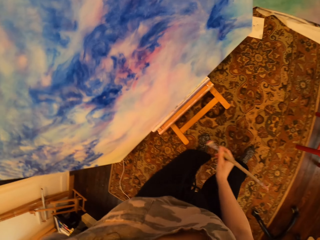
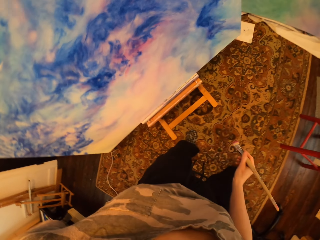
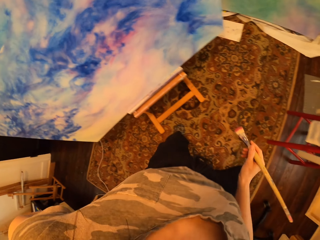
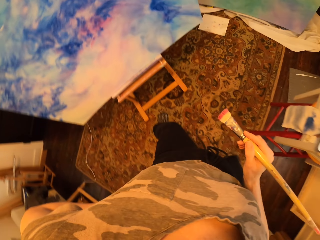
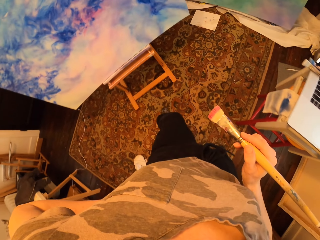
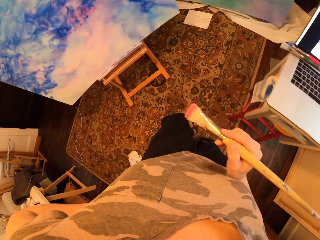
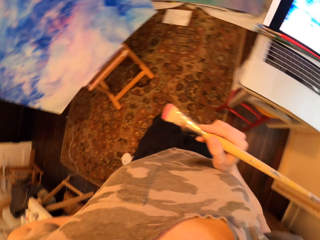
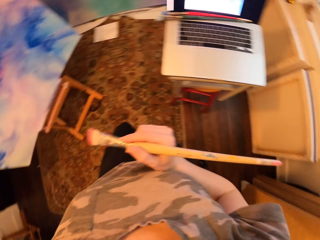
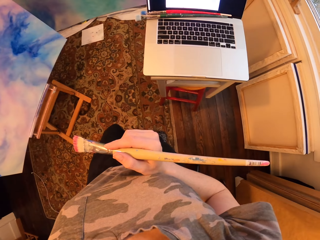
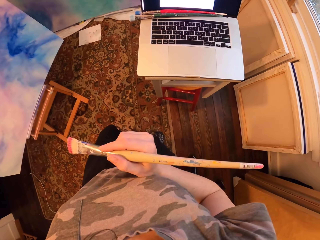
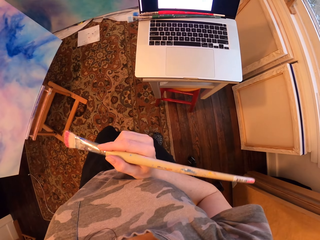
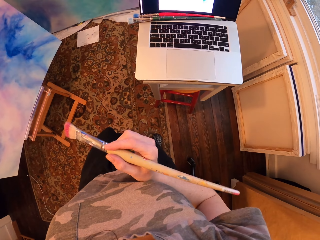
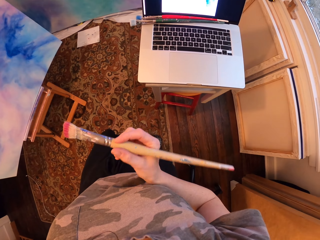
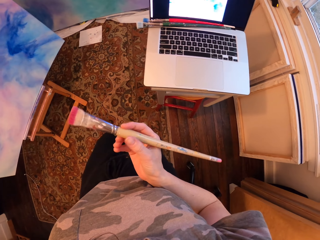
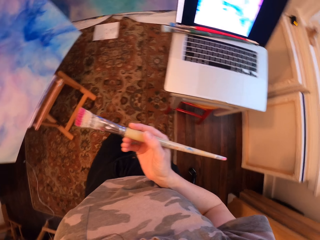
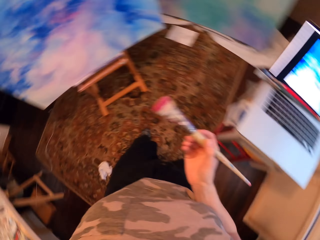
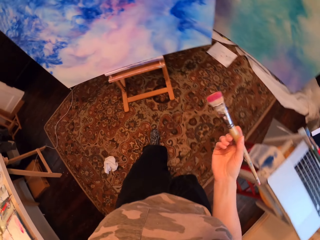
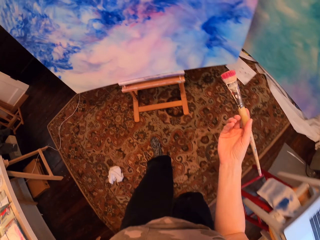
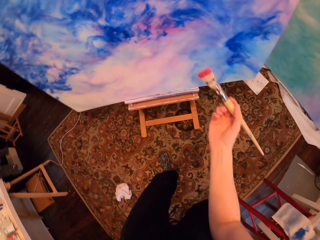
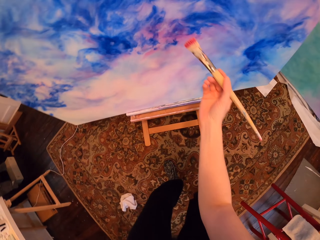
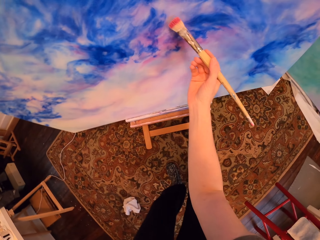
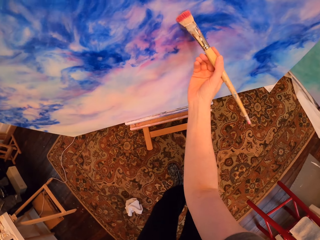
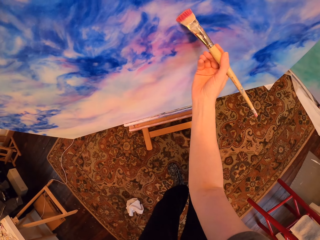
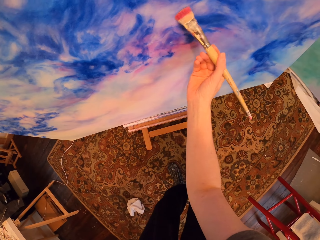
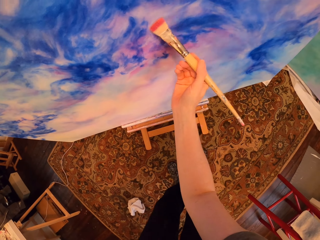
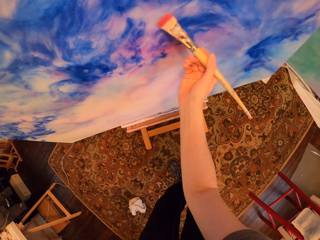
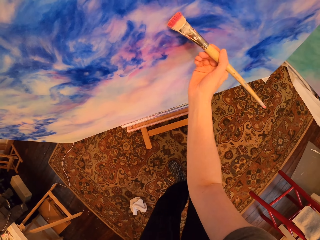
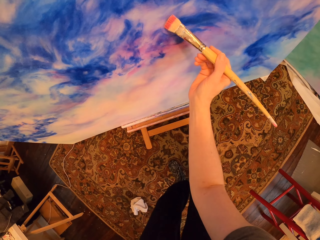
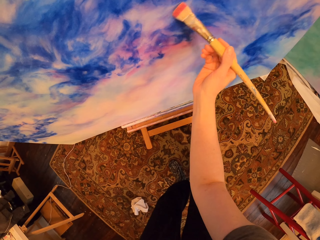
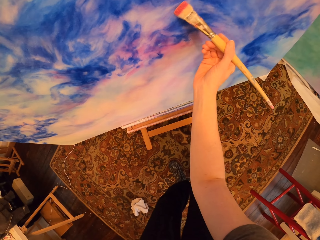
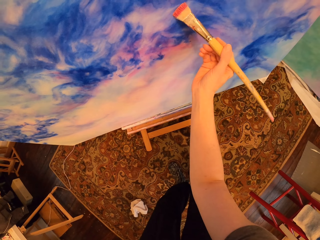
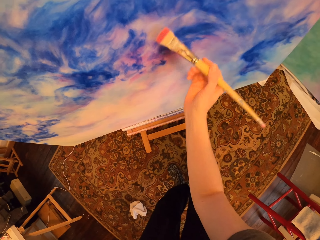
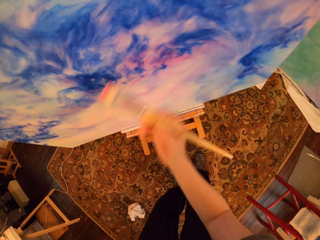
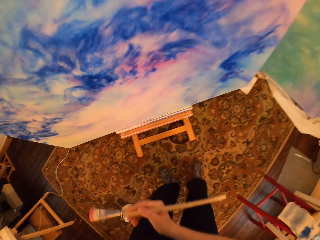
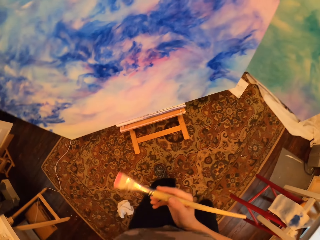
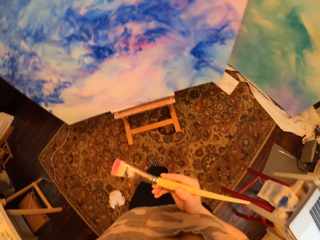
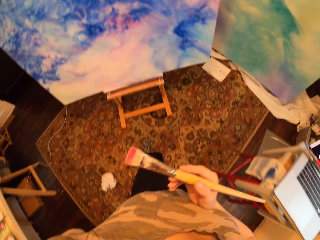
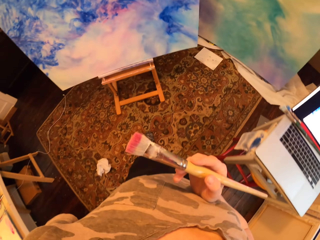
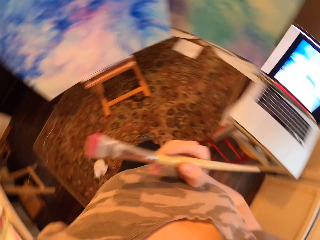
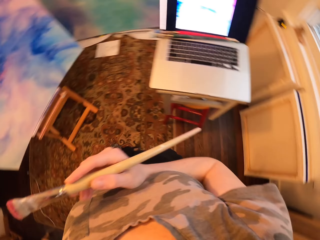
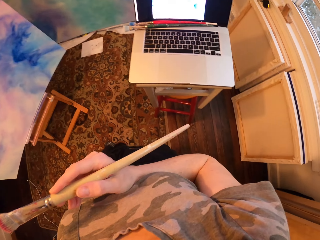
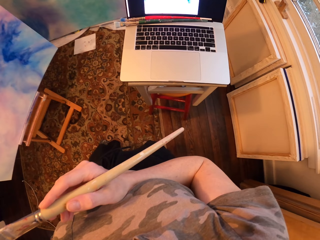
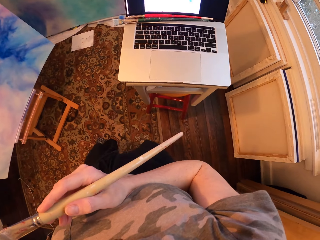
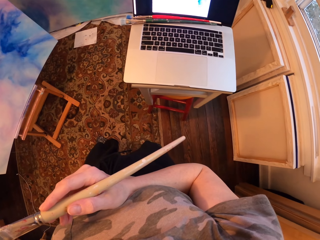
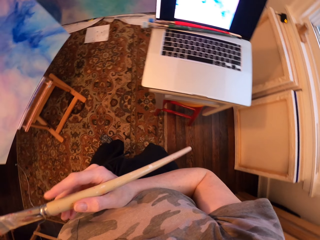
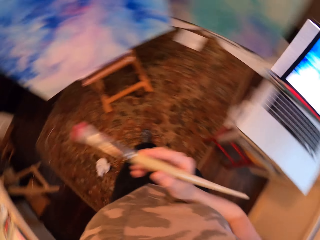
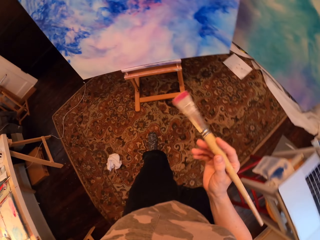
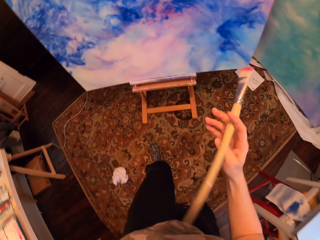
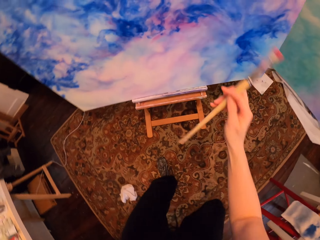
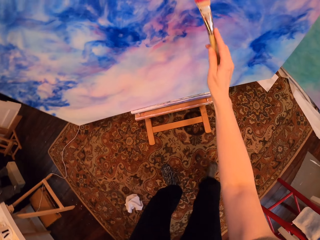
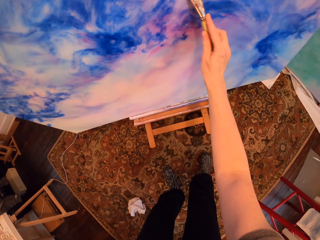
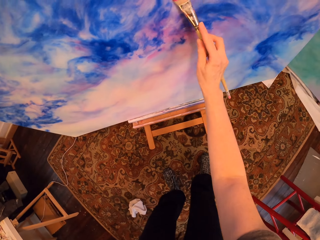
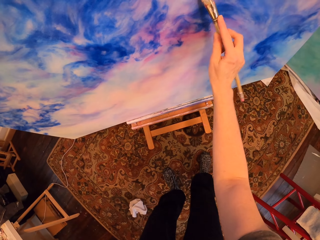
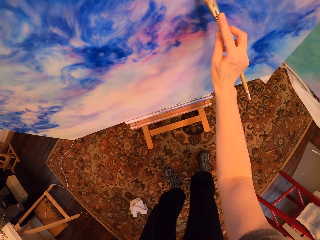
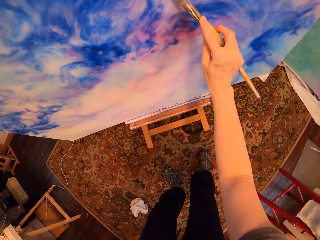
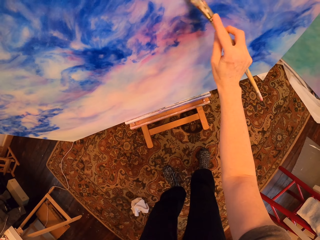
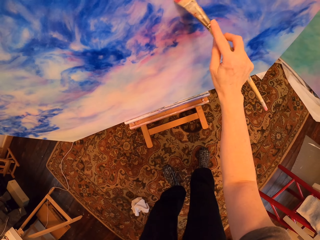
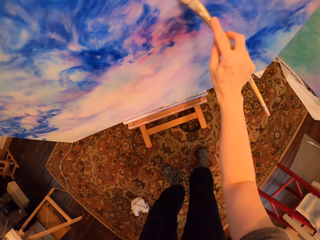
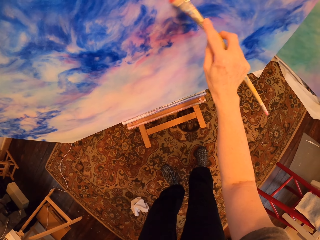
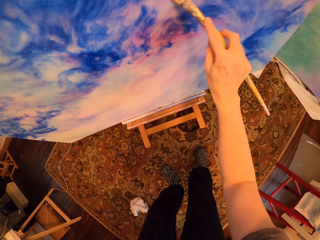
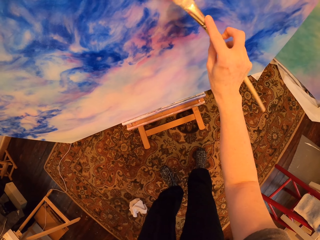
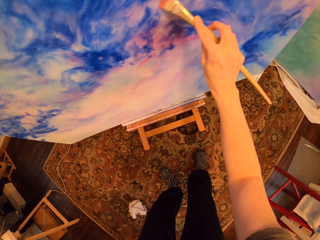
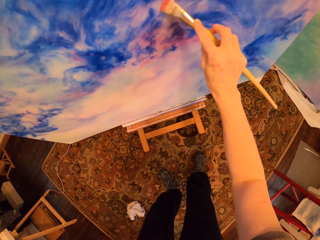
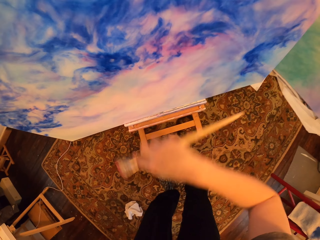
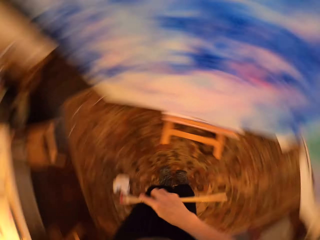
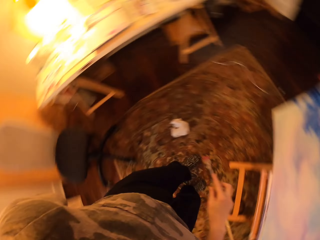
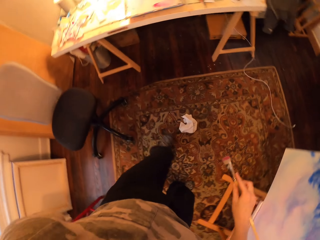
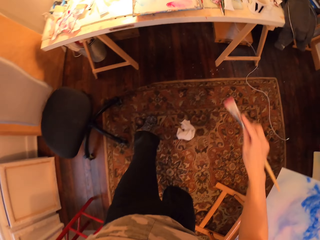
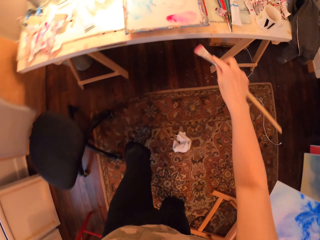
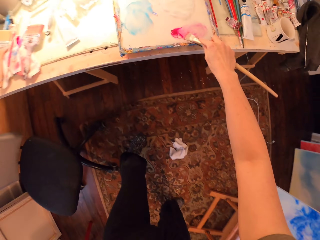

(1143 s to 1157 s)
The camera wearer stands. They stare at the painting. They paint the painting with the paint brush. They stand. They stare at the laptop. They paint the painting with the brush.

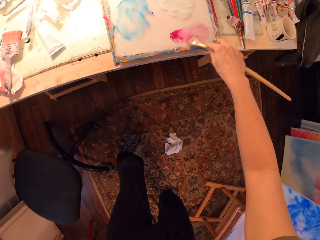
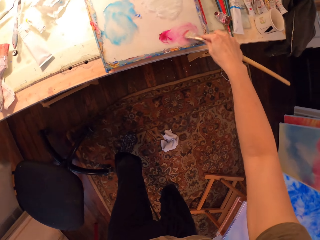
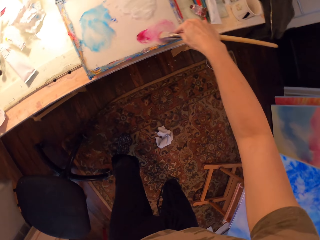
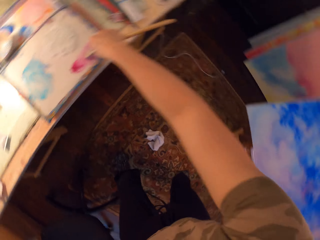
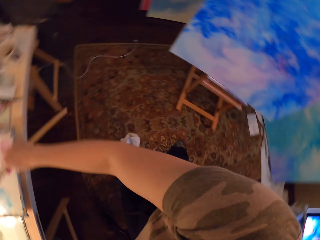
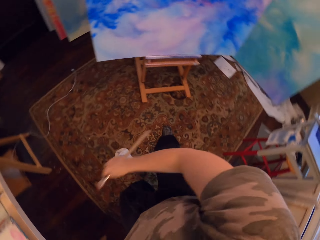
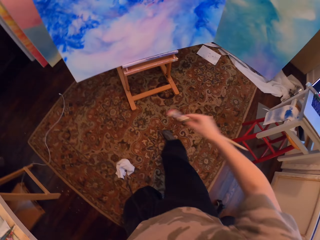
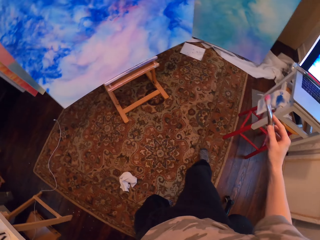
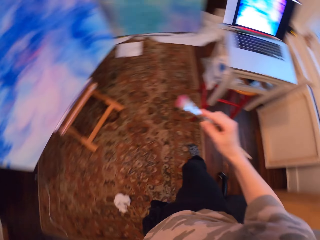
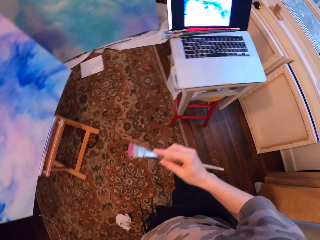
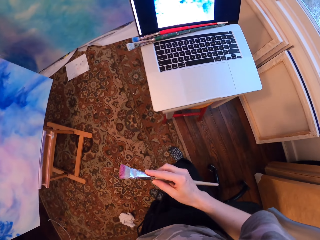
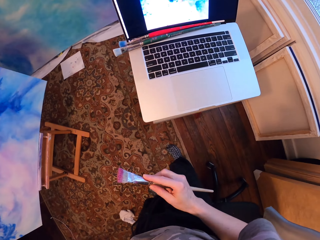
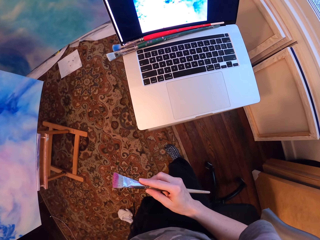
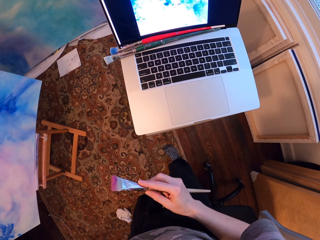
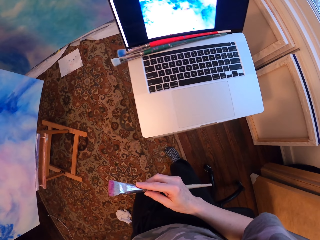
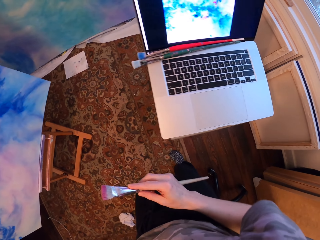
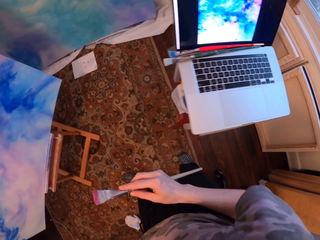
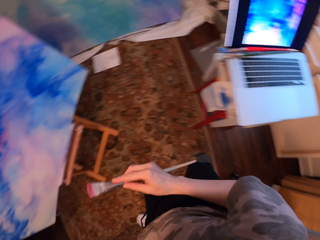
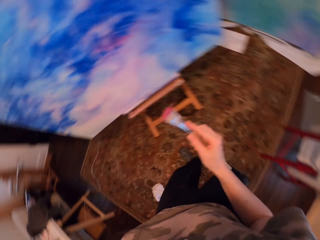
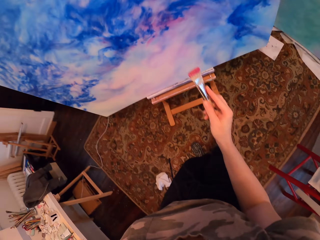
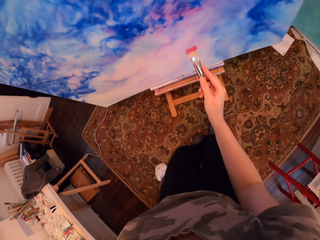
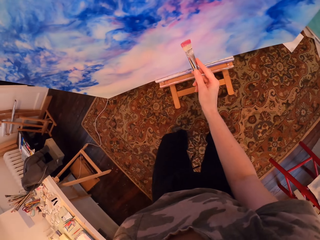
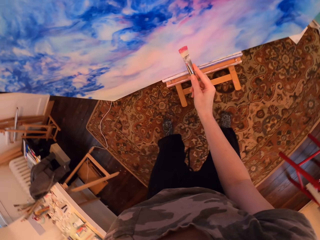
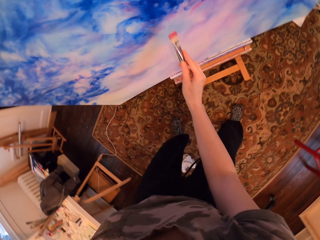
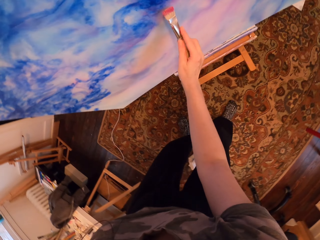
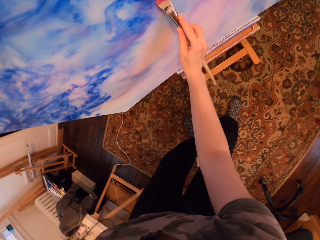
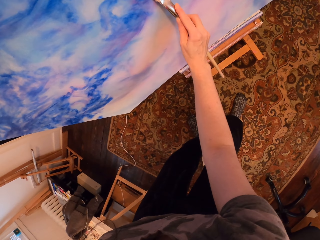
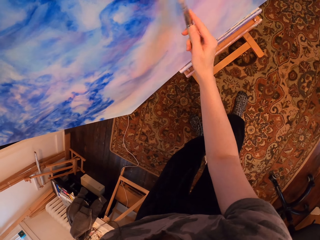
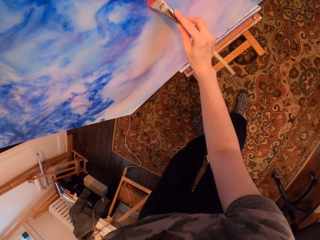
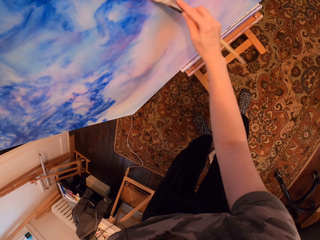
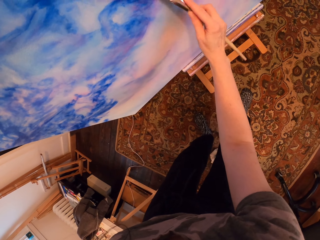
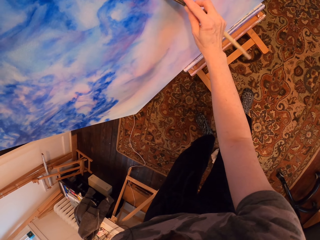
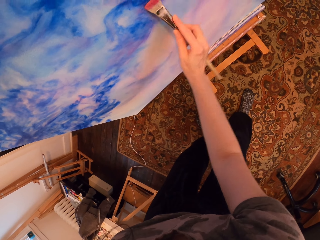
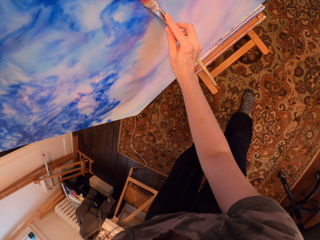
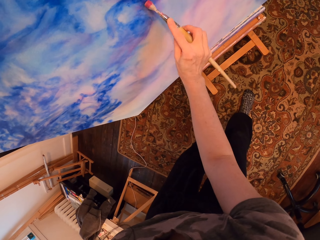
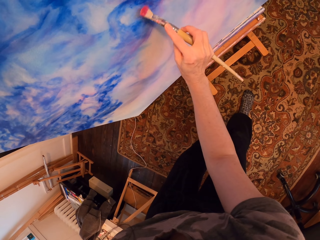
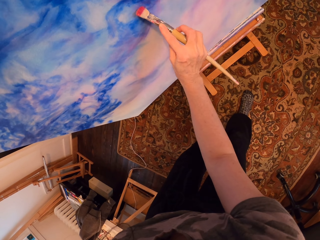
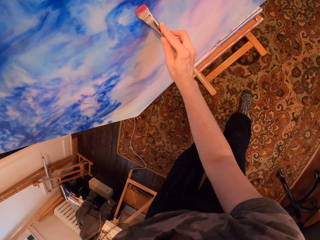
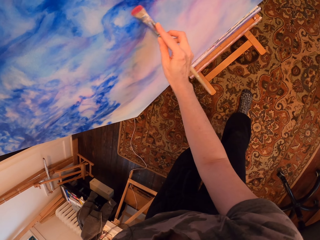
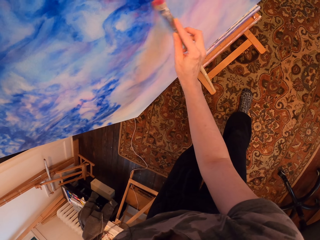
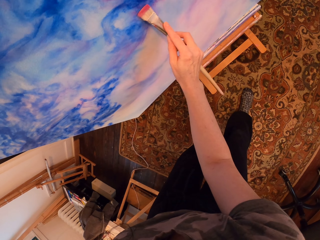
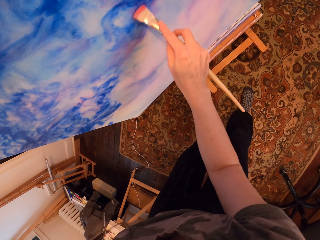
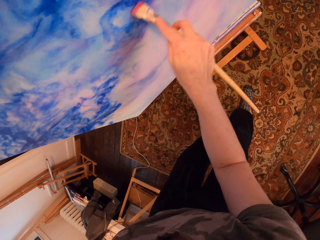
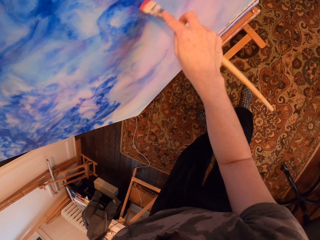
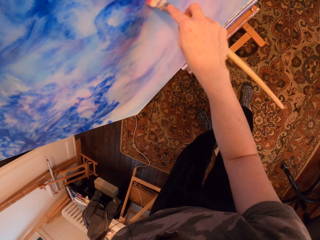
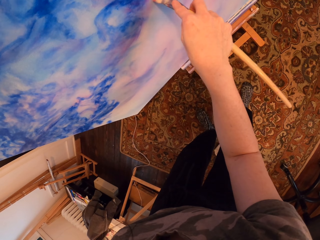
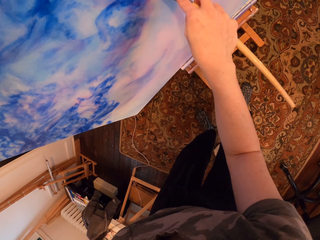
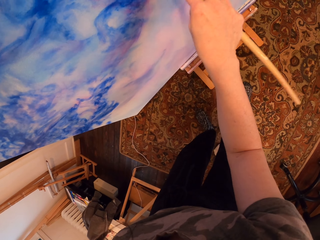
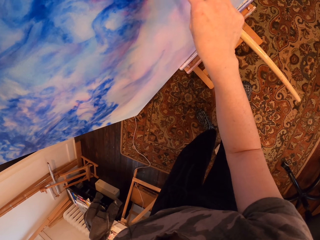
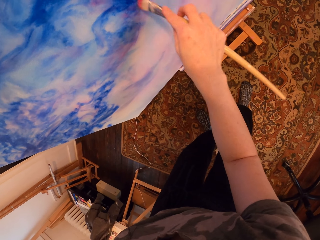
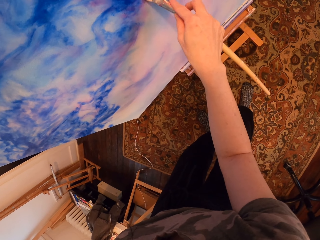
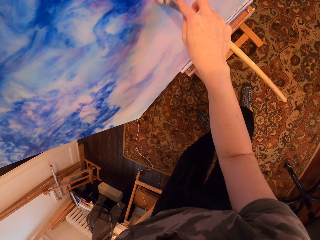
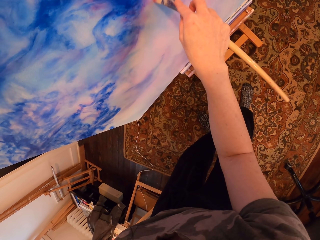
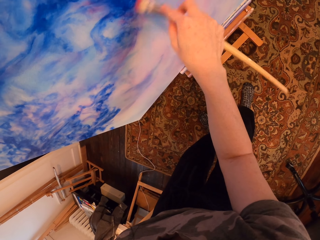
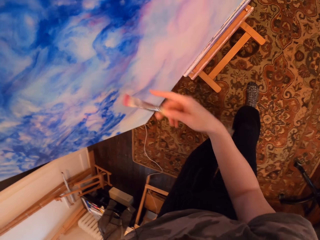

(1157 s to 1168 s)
The camera wearer rubs the brush on the paint. They stare at the laptop. They stand. They paint the painting with the paint brush.
